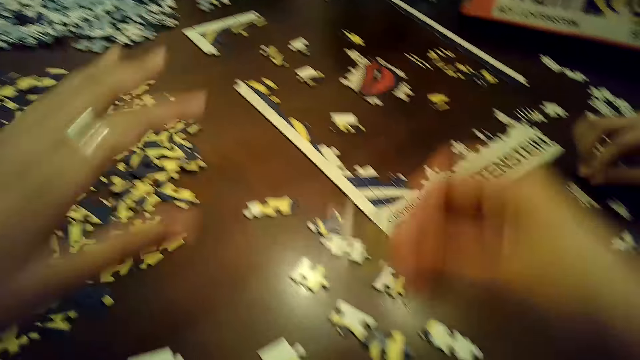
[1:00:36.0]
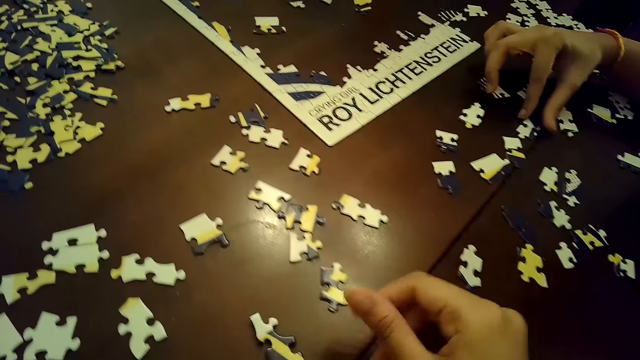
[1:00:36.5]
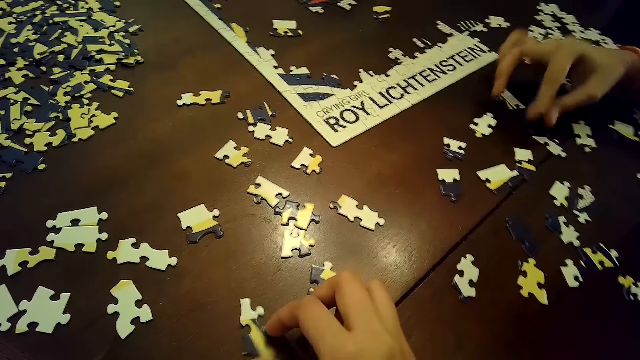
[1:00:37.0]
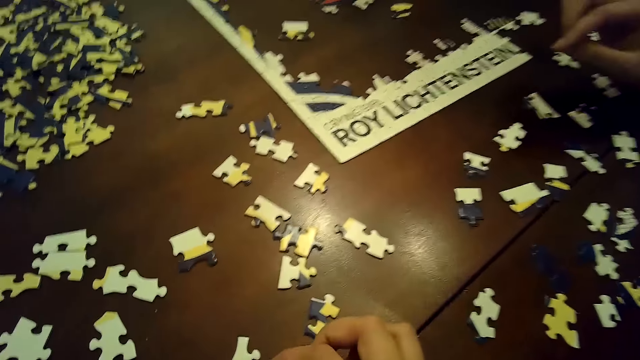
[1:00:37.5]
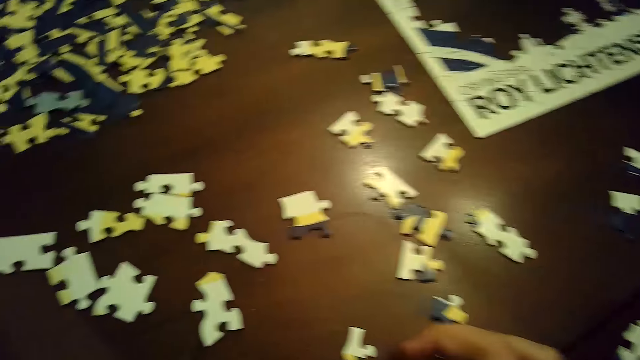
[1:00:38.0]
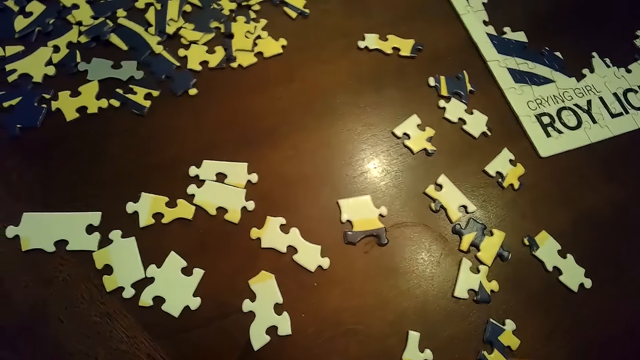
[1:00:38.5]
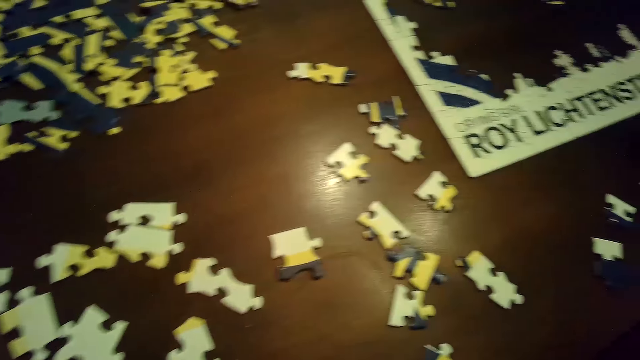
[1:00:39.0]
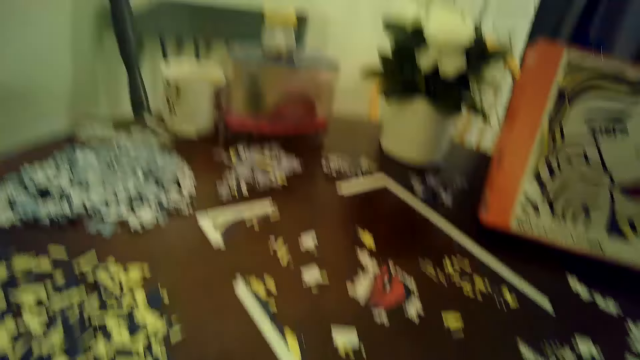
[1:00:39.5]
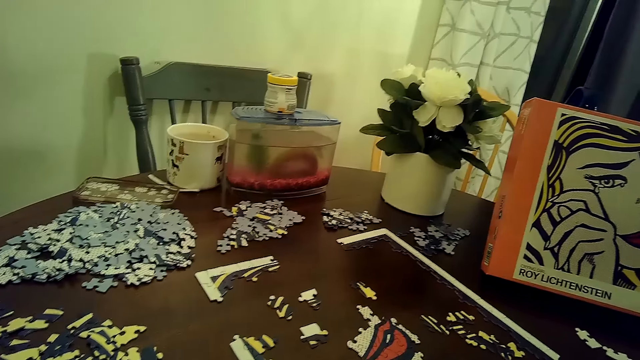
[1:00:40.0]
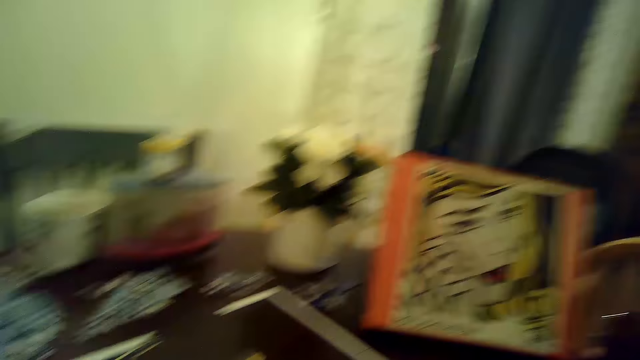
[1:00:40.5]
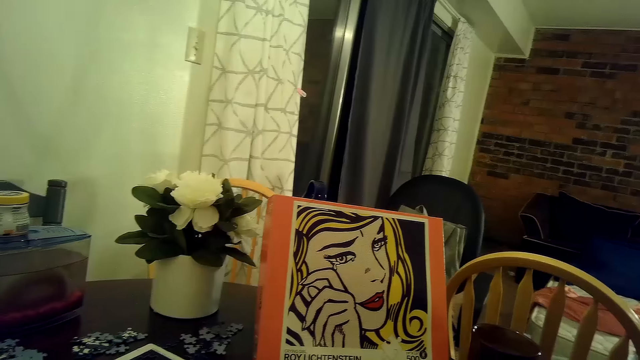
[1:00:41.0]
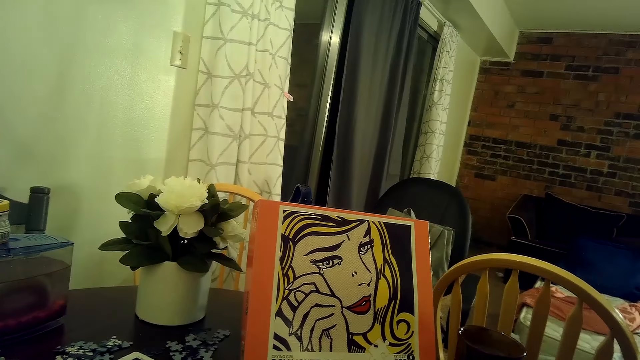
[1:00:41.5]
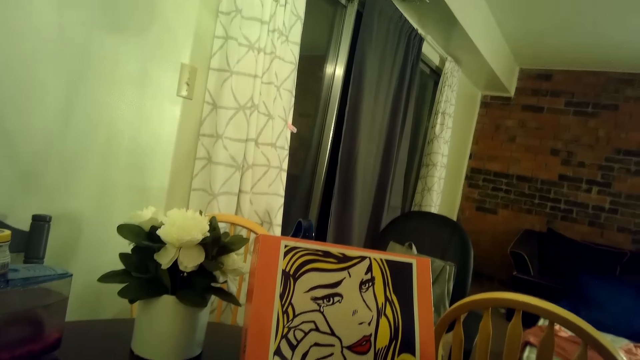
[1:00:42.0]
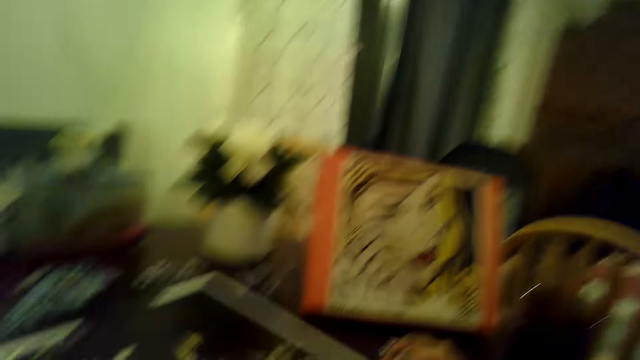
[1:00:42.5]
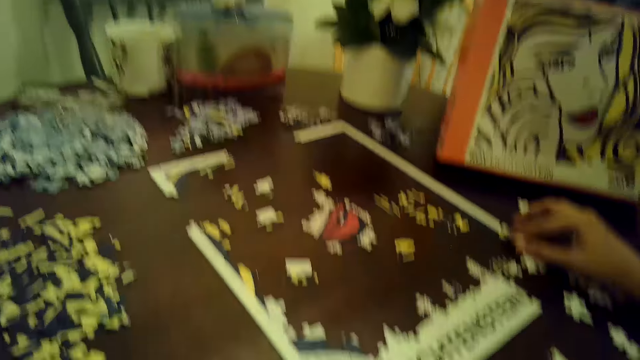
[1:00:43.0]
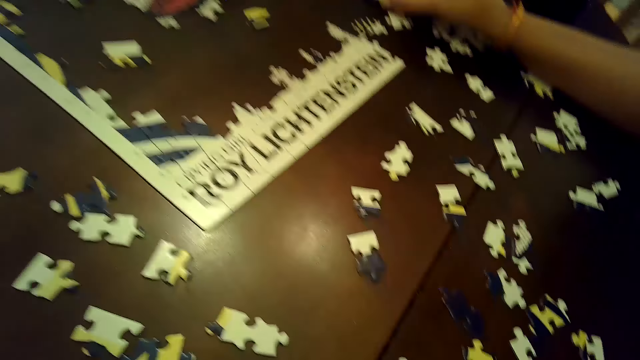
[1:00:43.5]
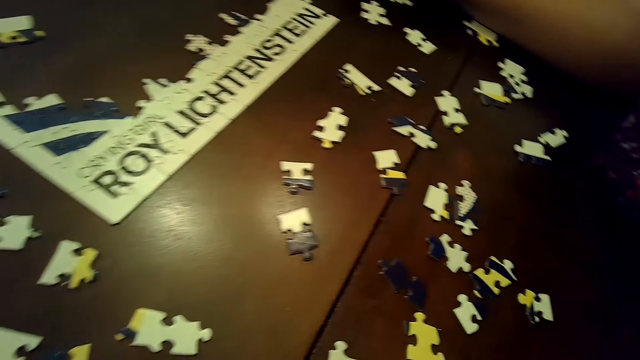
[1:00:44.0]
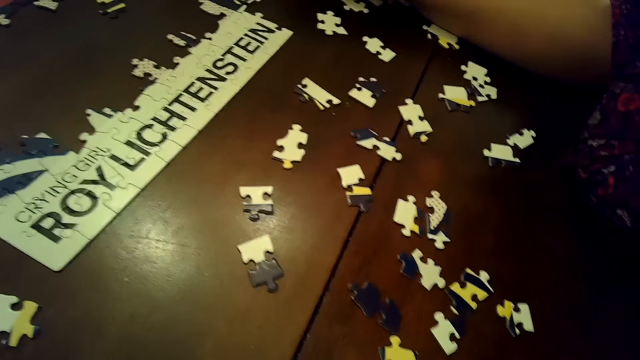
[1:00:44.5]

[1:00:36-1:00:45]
The camera wearer picks a card on the table. She places the puzzle piece on the table with her right hand. A woman moves a puzzle piece with her right hand. The camera wearer moves the puzzle piece with her right hand. She moves the puzzle piece with her right hand again.

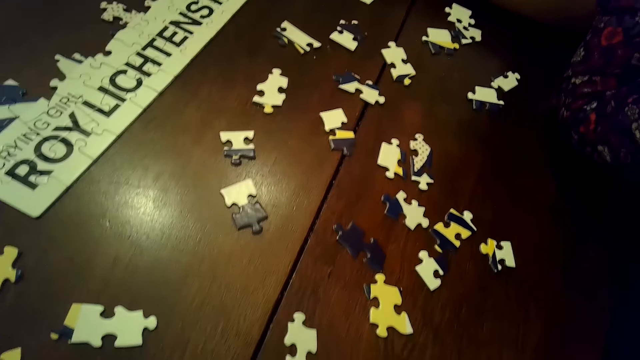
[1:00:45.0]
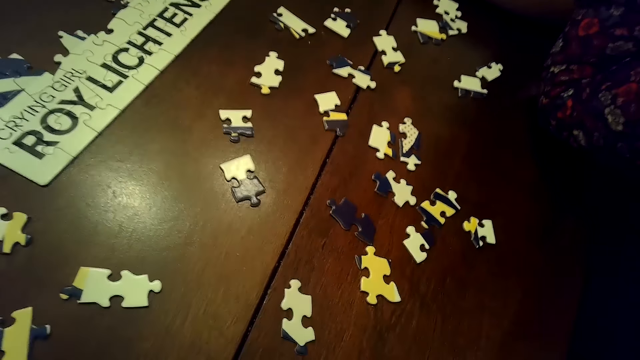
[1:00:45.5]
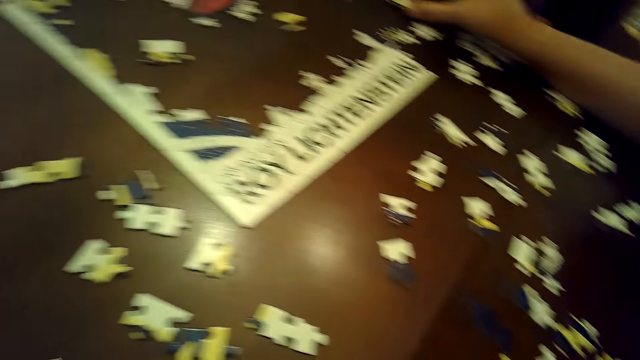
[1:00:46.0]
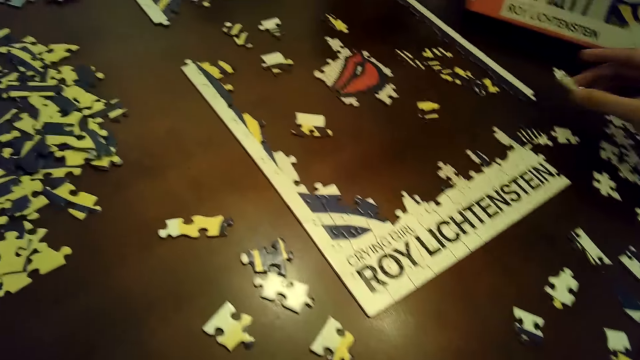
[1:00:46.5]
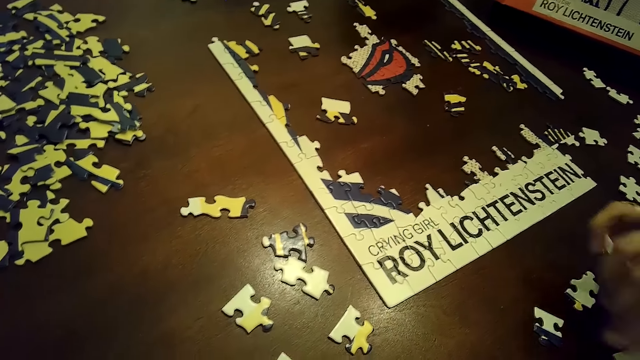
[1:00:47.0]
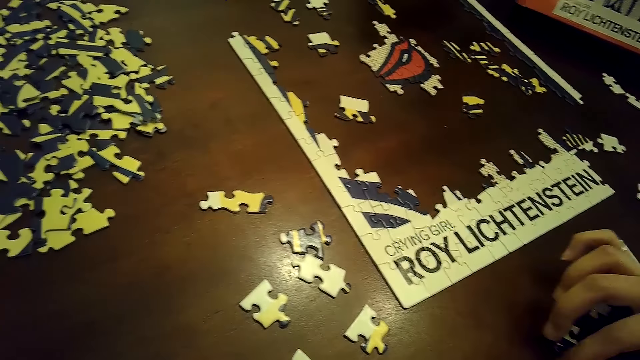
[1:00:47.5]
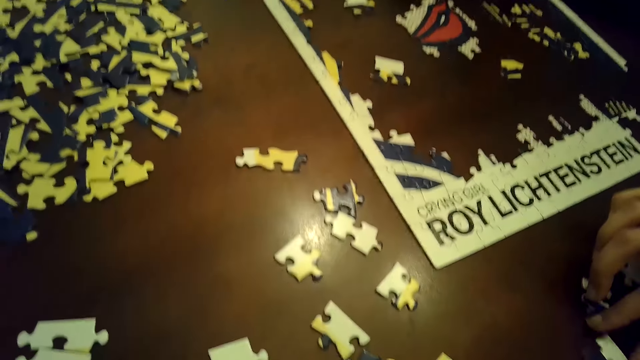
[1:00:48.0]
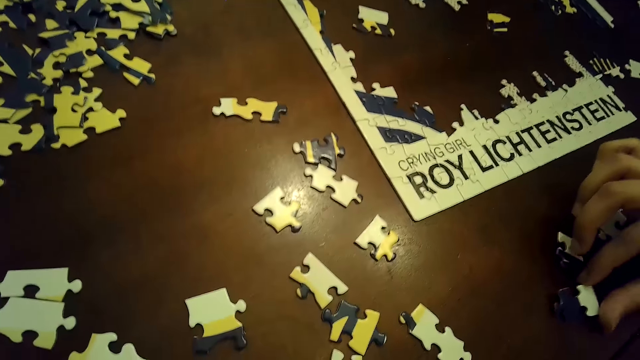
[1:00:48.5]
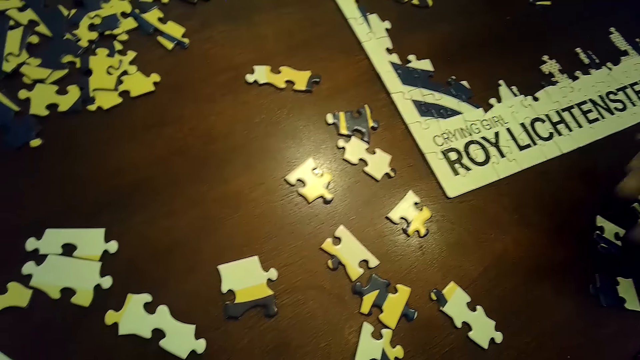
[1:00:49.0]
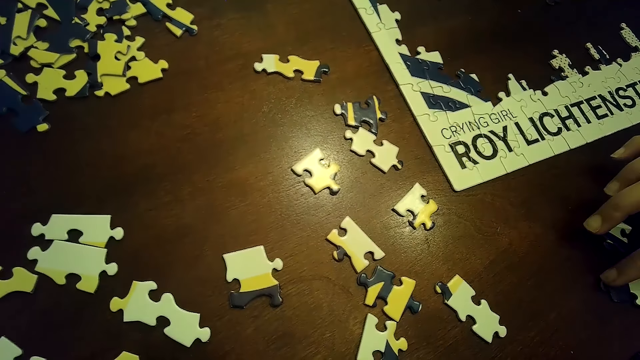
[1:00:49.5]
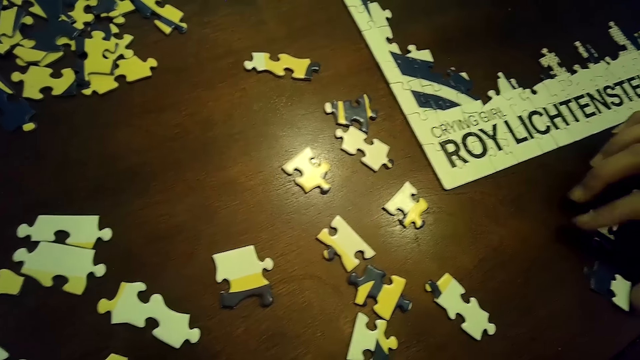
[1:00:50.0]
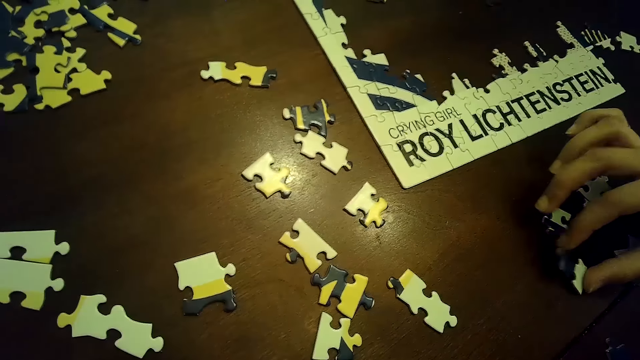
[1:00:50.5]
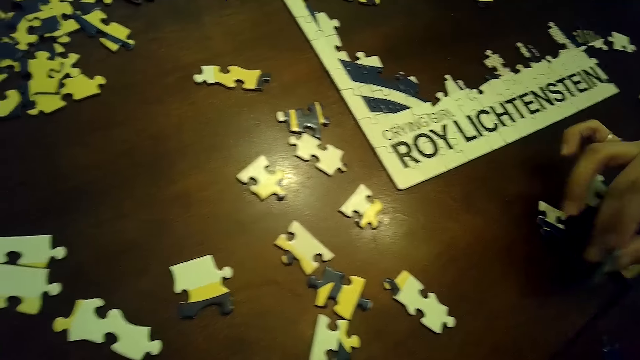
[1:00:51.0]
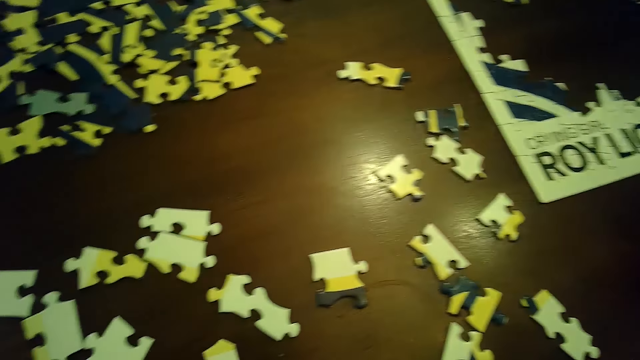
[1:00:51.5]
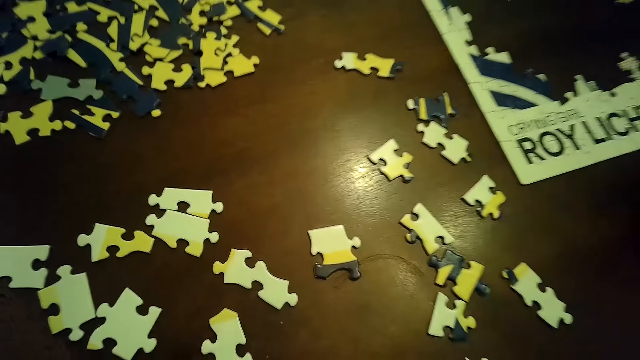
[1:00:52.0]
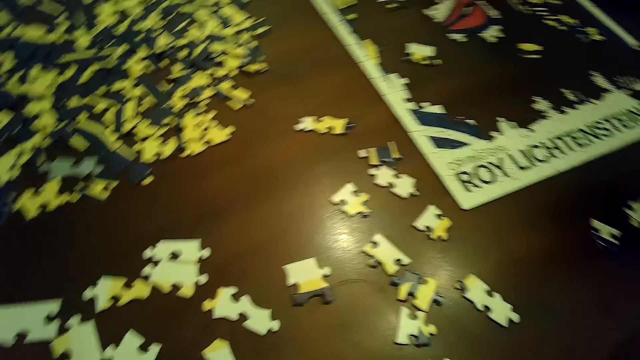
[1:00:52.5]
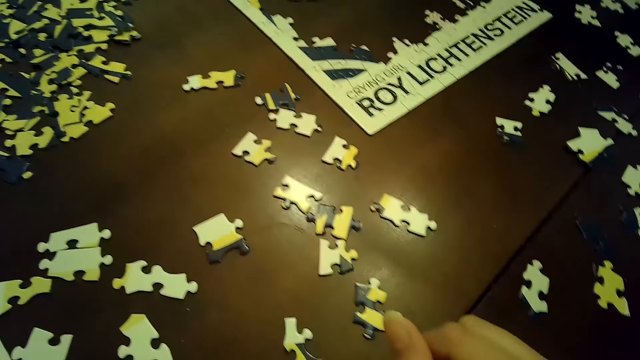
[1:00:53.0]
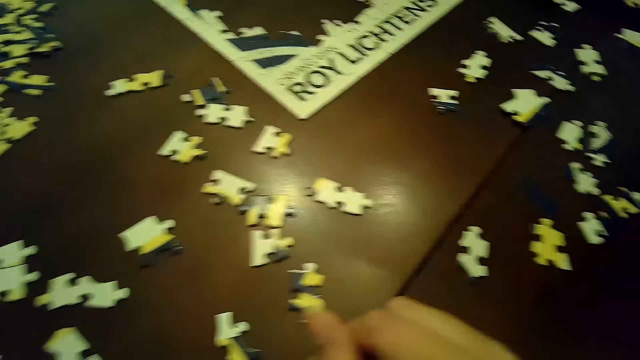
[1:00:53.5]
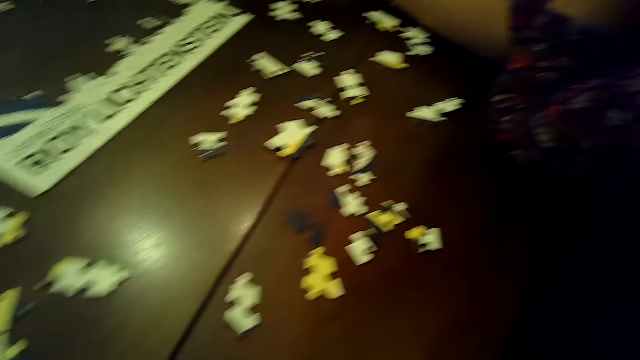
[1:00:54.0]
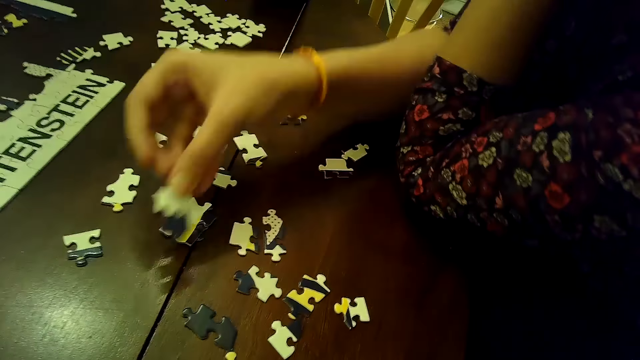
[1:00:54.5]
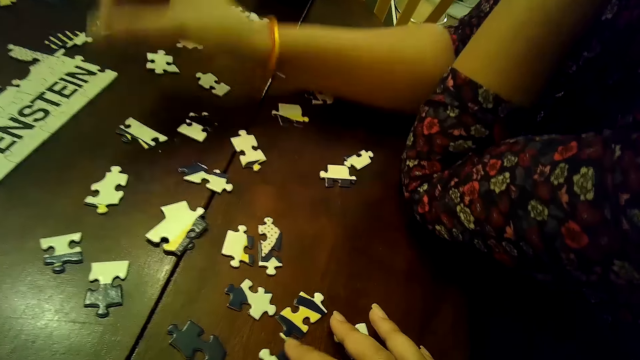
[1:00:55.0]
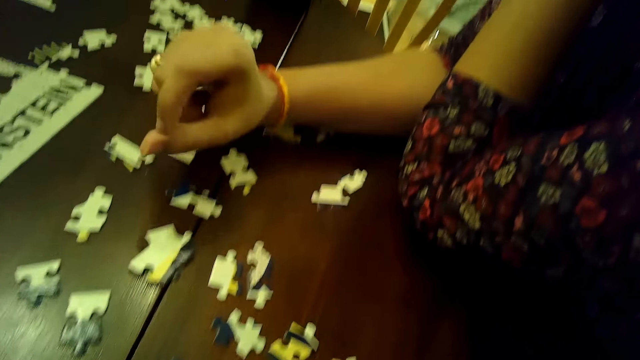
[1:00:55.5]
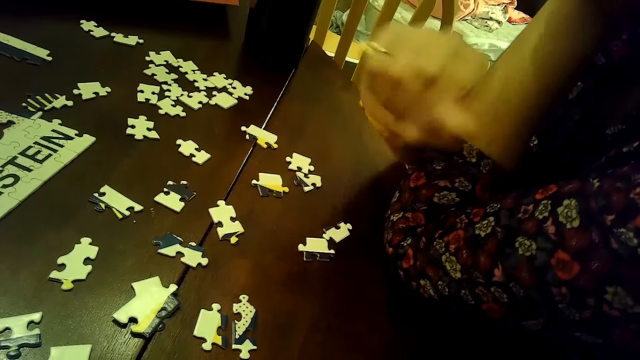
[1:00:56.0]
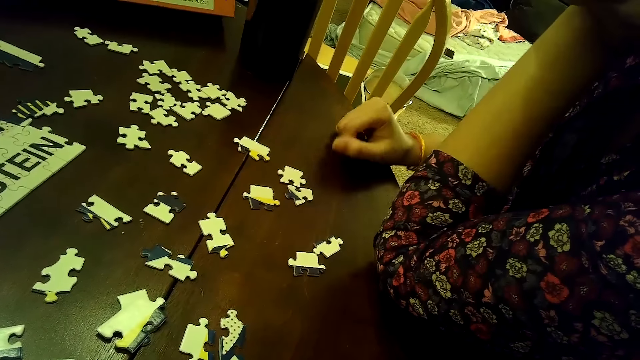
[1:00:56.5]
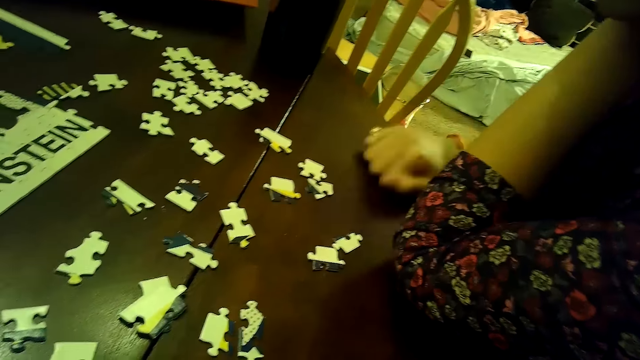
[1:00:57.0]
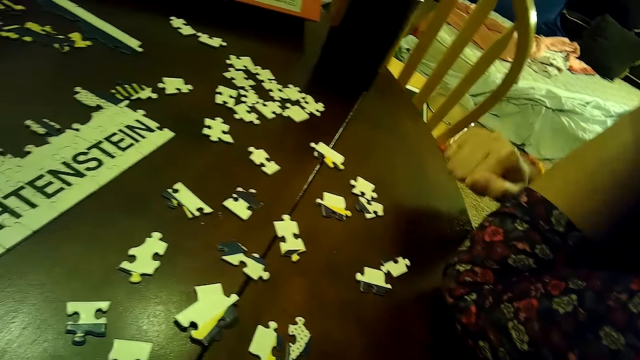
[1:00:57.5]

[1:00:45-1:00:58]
A woman removes a part of the puzzle with her right hand. She places the puzzle on the table with her right hand. She picks a card on the table. She moves a puzzle piece with her right hand. She moves the puzzle piece with her right hand. She picks the puzzle piece from the table with her right hand. She places the puzzle piece on the table with her right hand. The camera wearer moves puzzle pieces with her right hand. The woman knocks a hand on the table.
